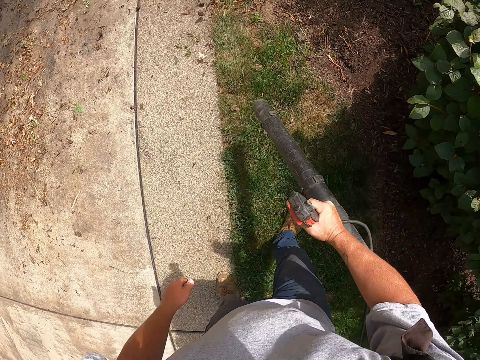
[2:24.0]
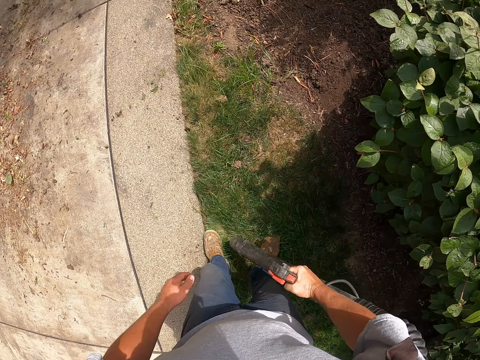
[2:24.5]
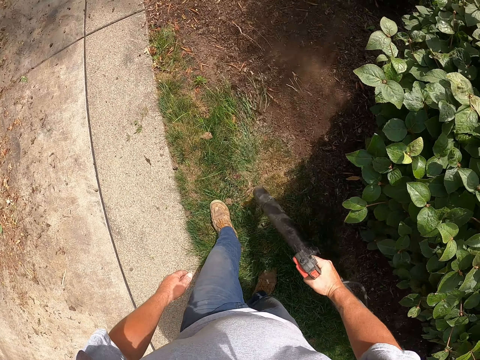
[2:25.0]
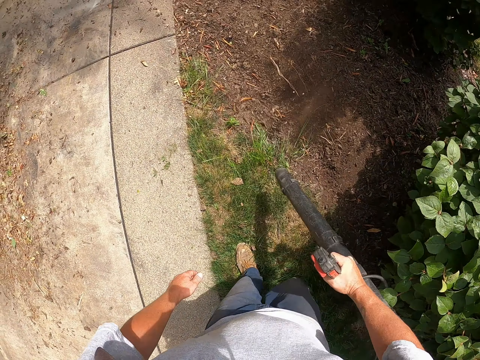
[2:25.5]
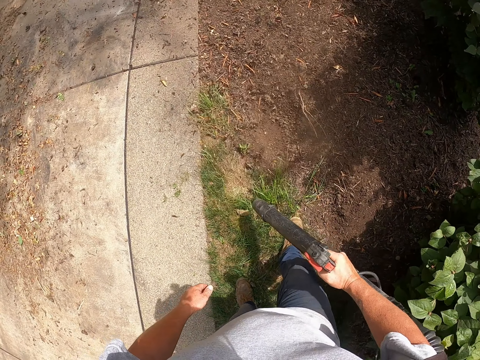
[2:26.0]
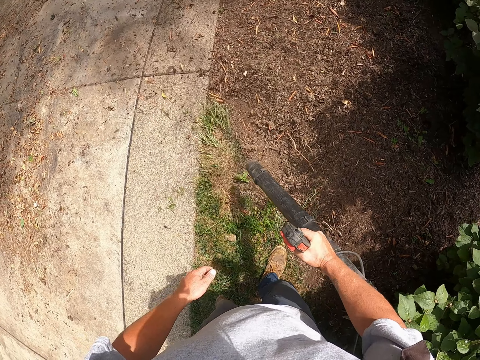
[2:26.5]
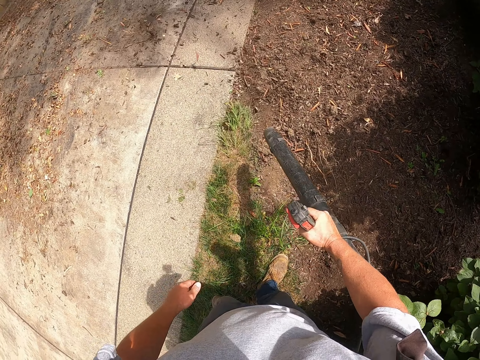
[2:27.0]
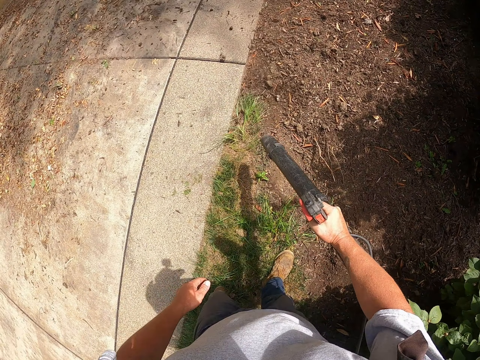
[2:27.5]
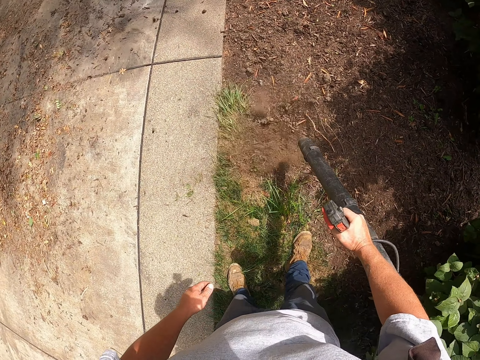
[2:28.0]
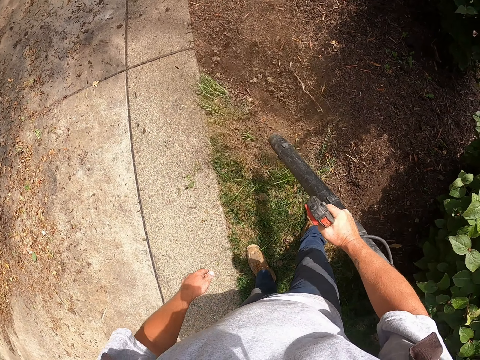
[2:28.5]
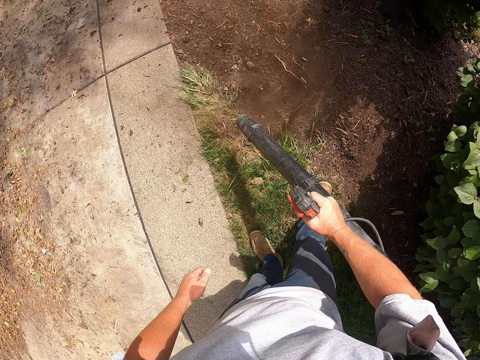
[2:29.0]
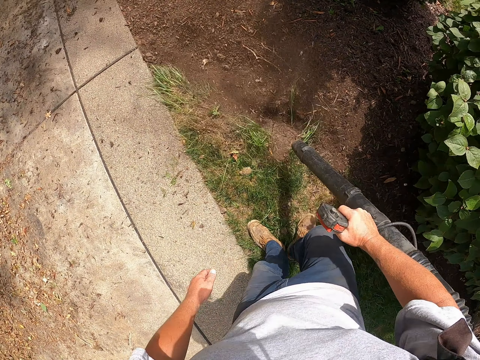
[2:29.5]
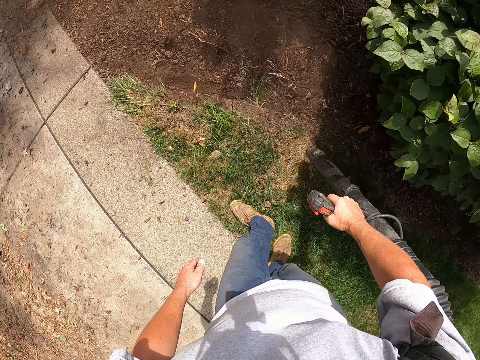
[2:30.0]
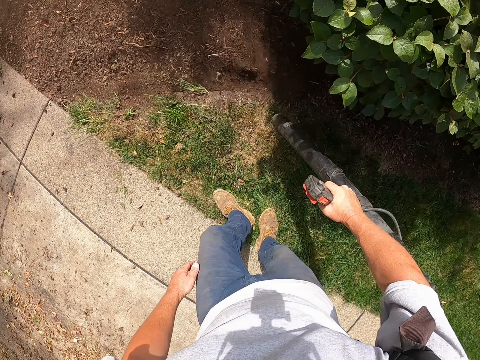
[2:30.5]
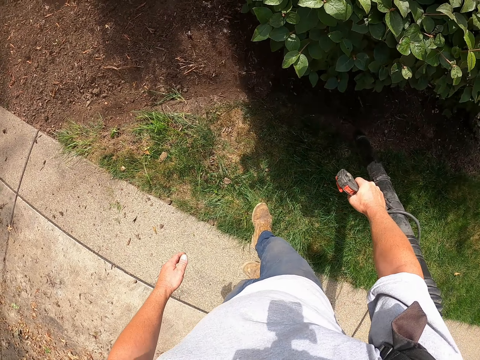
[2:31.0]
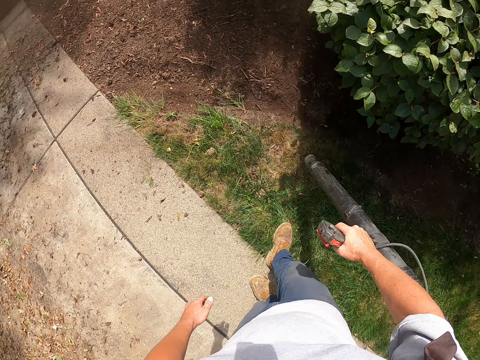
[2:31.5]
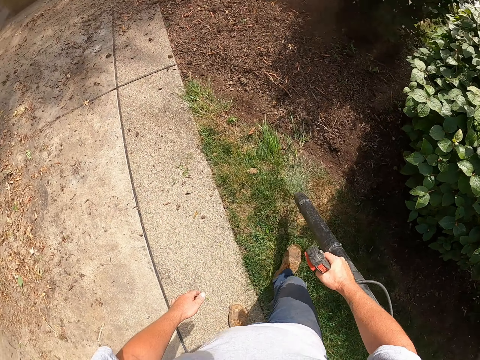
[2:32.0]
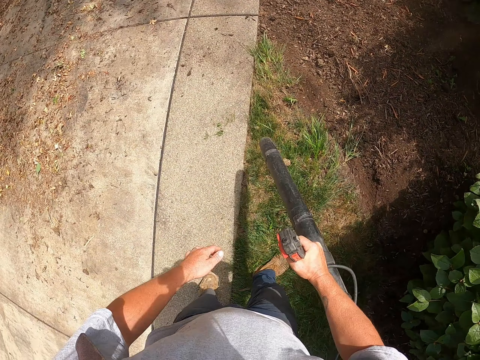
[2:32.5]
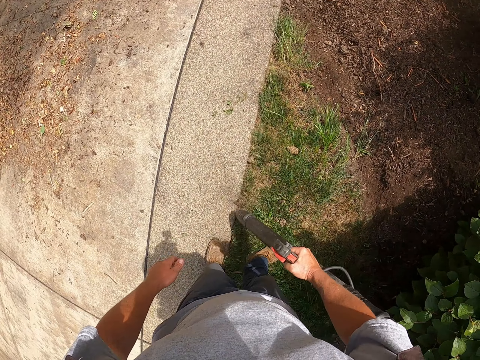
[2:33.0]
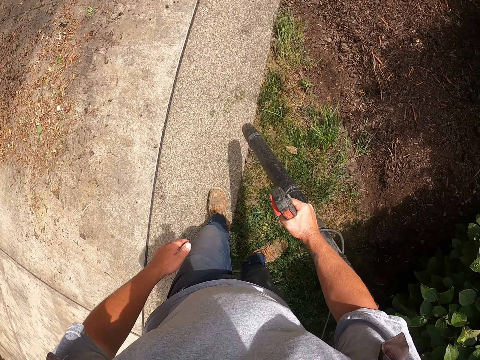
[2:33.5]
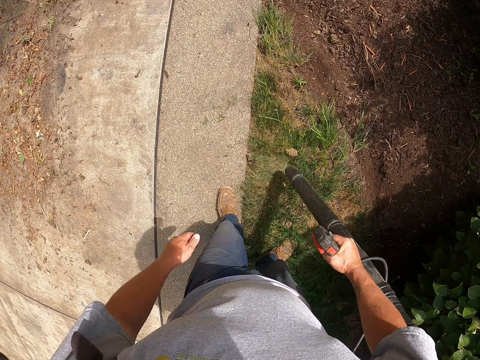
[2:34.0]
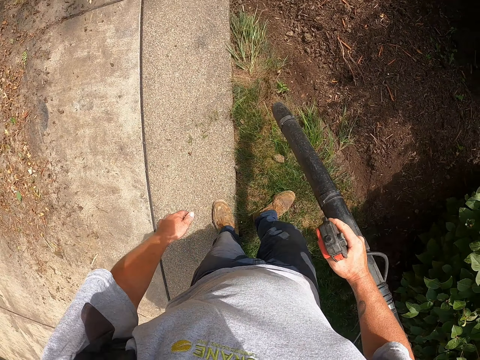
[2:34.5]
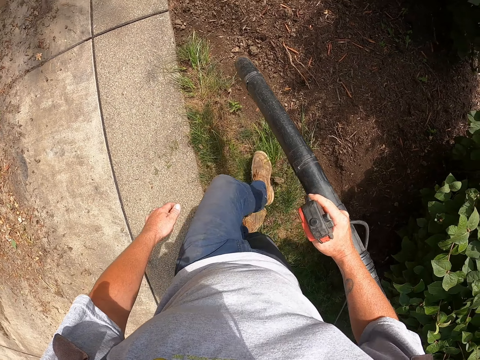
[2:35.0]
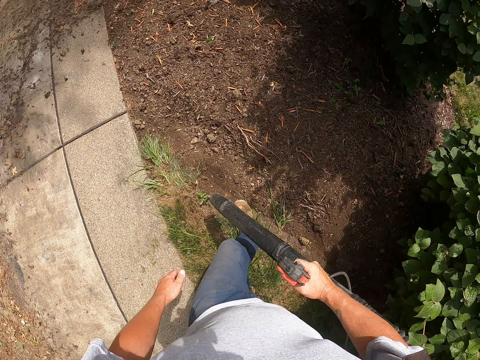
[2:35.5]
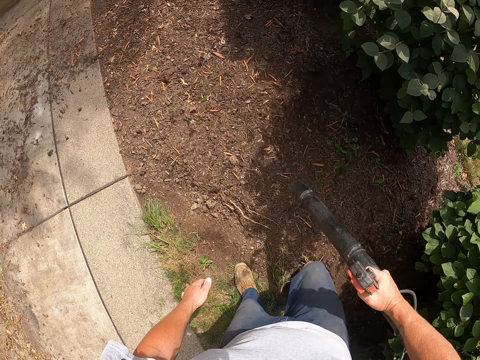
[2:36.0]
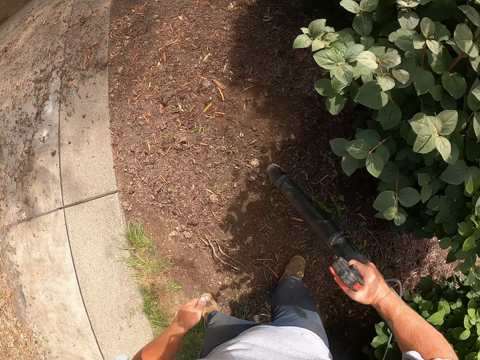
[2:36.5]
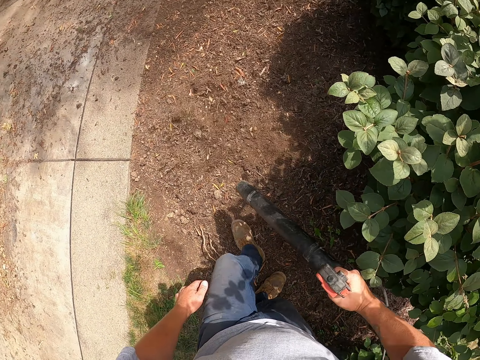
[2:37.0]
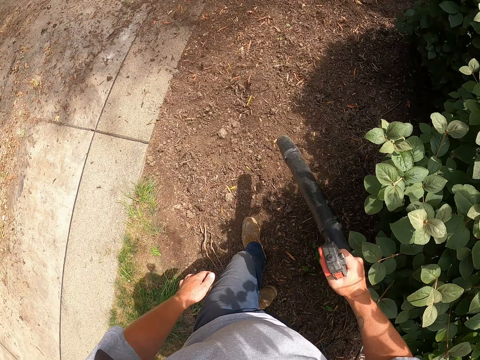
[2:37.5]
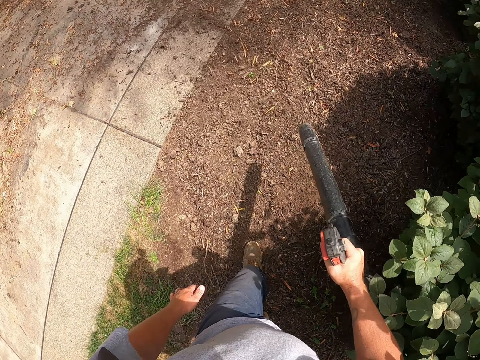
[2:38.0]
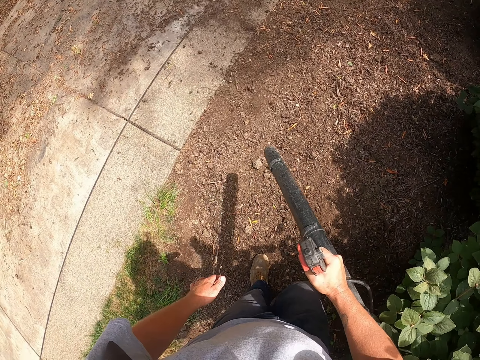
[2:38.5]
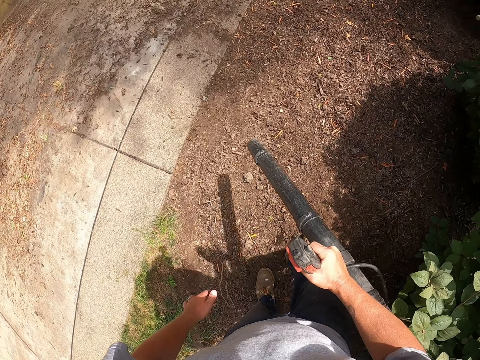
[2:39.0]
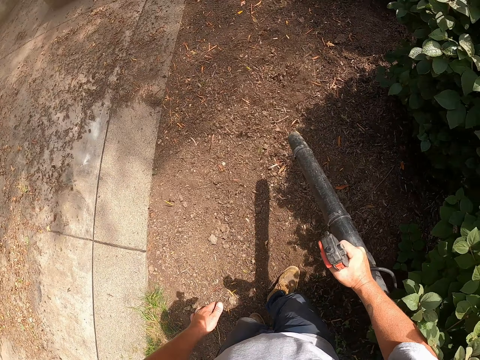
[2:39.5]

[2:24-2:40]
The camera wearer blows dirt on the ground.

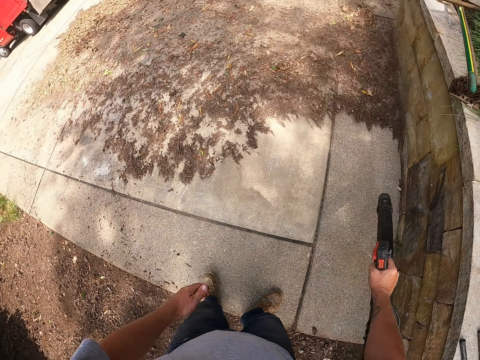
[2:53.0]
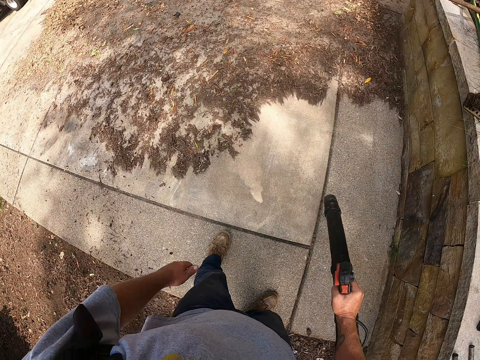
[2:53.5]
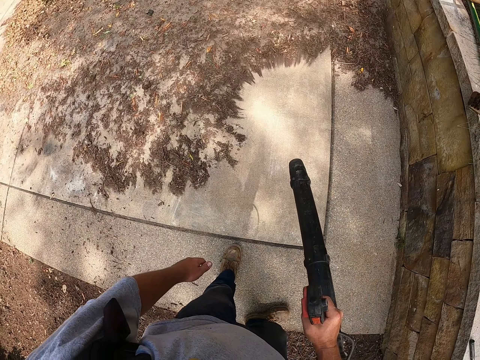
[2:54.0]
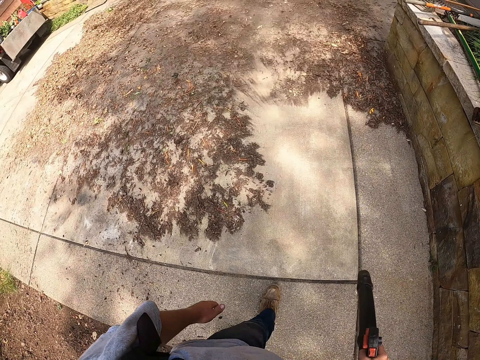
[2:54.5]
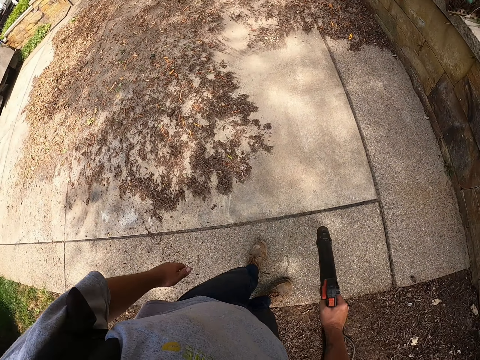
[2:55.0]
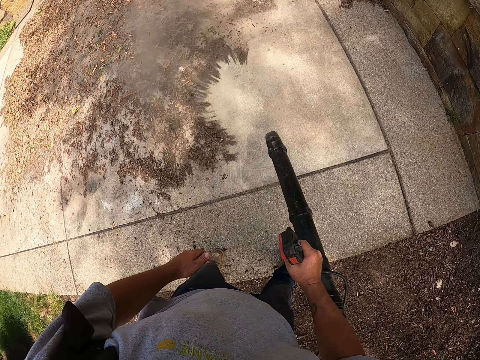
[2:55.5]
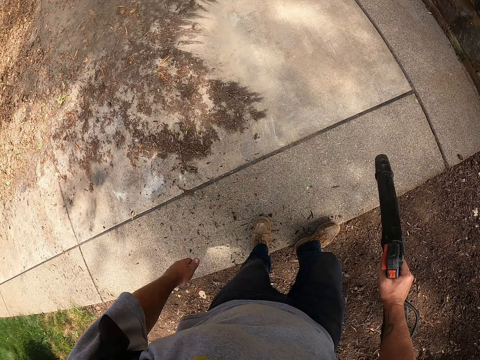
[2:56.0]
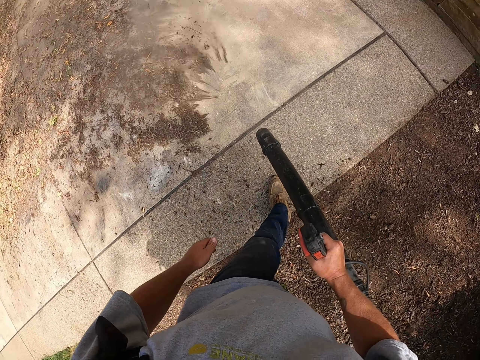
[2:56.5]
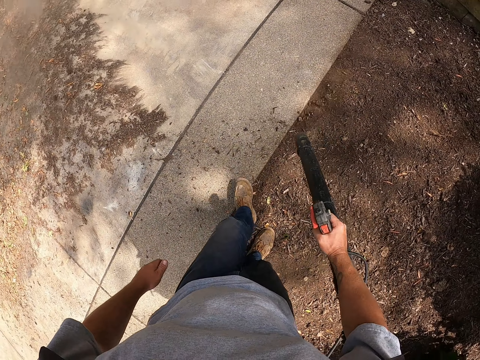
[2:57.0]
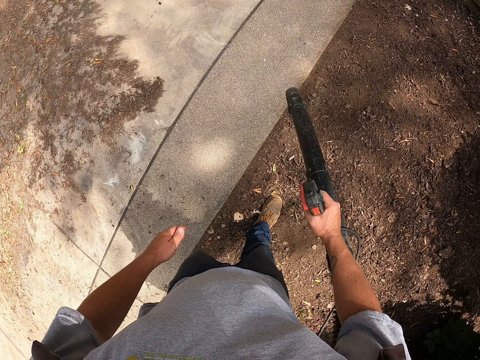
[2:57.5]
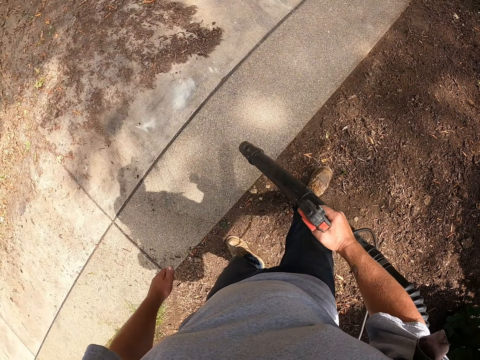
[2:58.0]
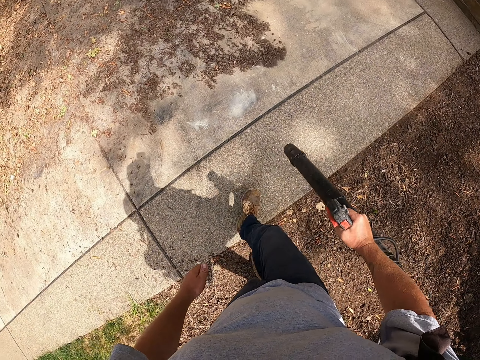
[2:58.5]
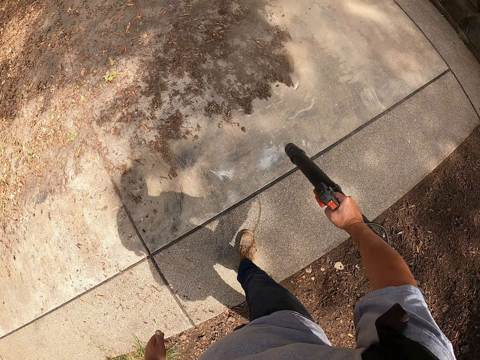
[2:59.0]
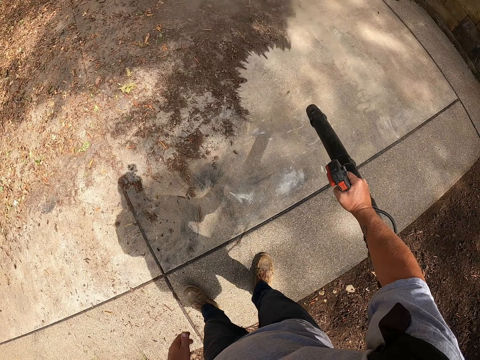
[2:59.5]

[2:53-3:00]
The camera wearer blows leaves along the wall.

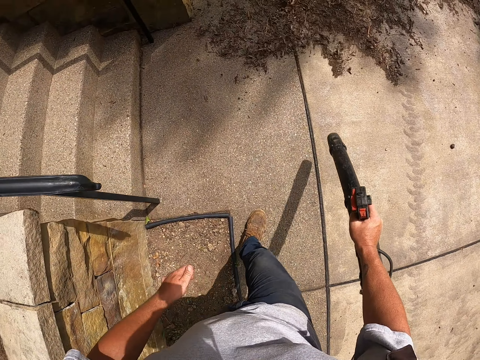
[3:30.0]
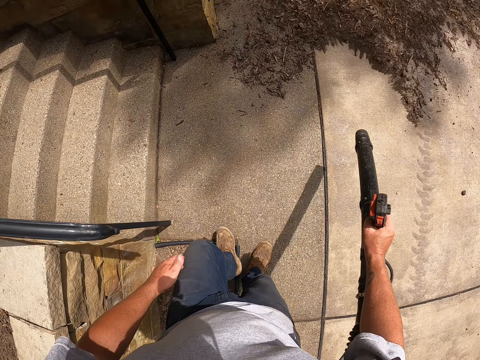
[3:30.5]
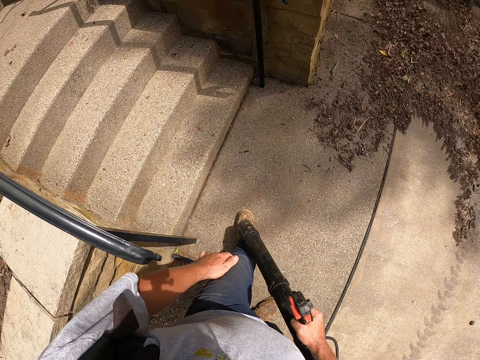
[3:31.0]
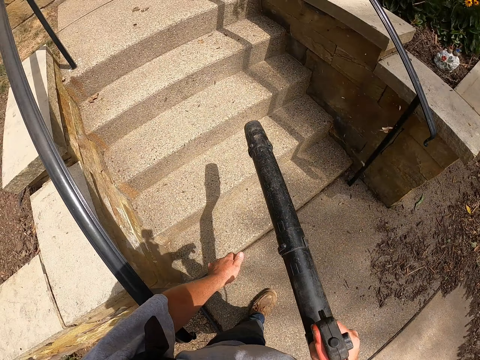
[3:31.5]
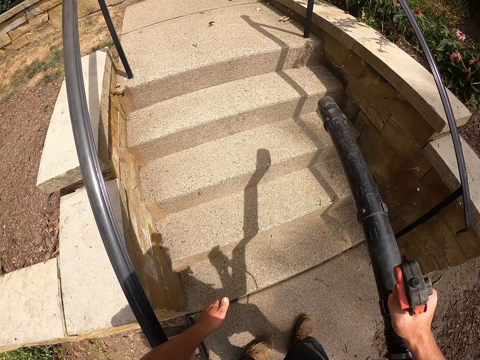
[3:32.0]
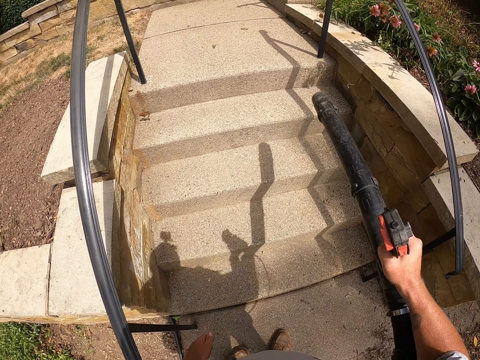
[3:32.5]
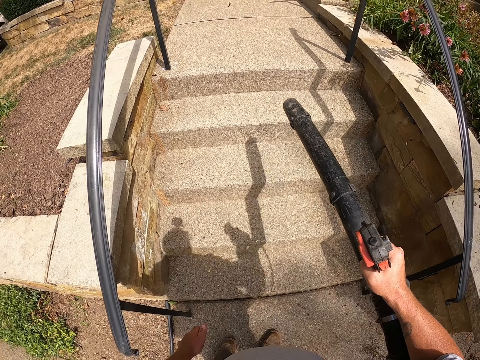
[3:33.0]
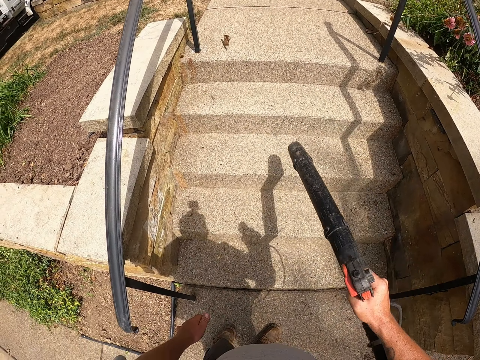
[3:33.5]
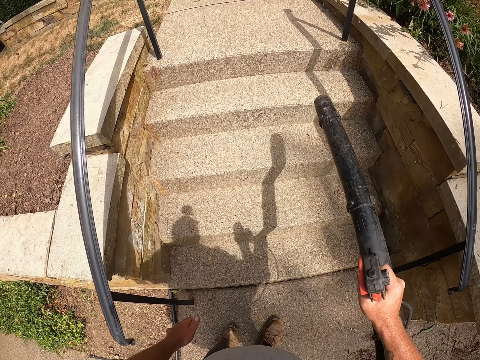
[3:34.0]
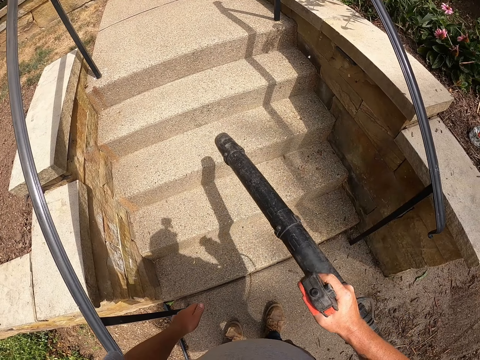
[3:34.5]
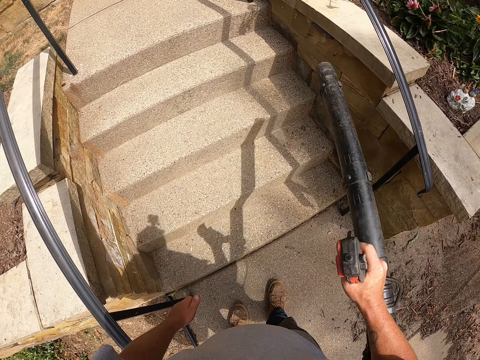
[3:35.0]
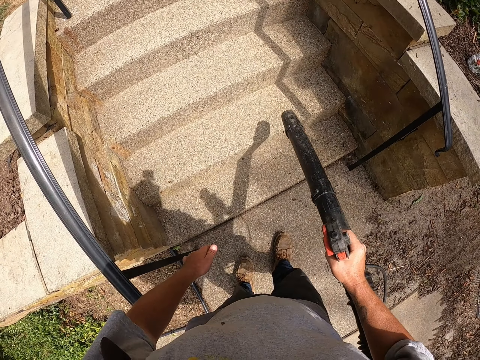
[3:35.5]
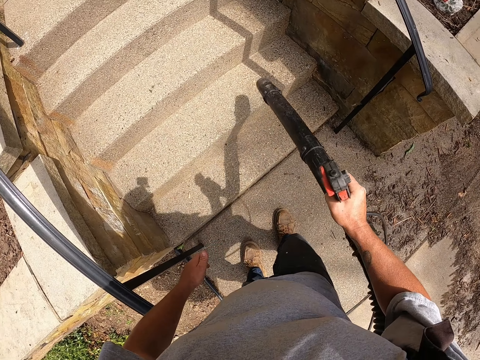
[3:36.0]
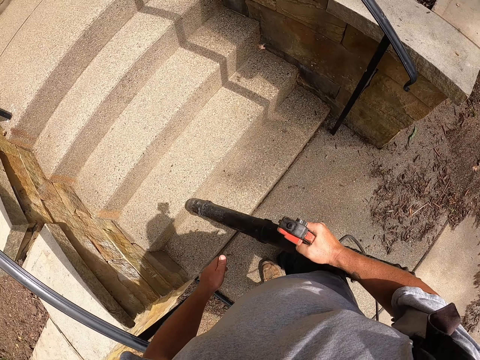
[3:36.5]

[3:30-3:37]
The camera wearer blows leaves on the stairs.
